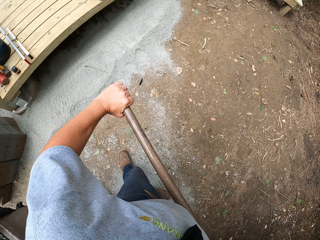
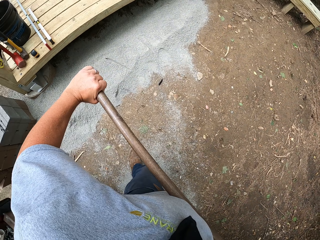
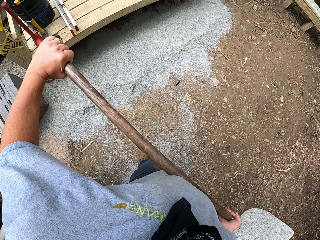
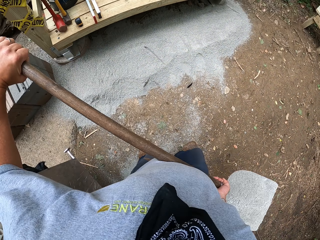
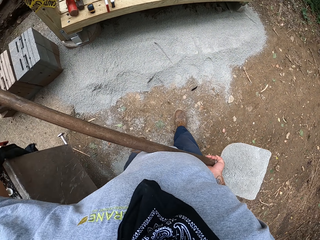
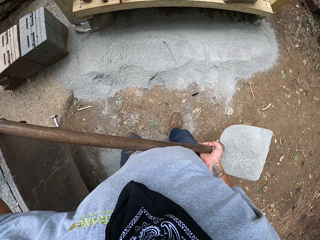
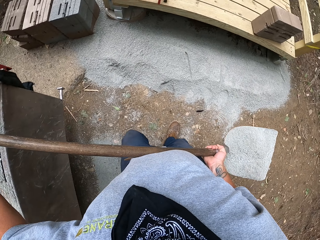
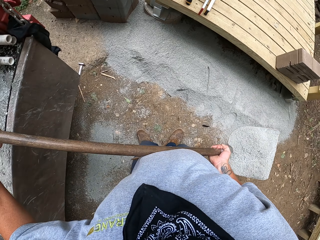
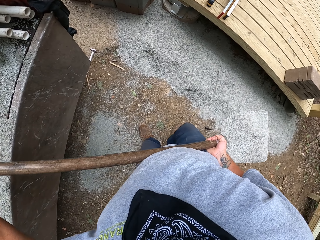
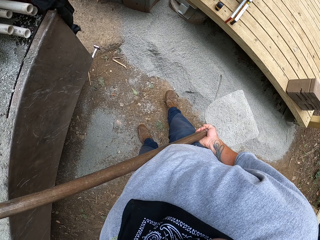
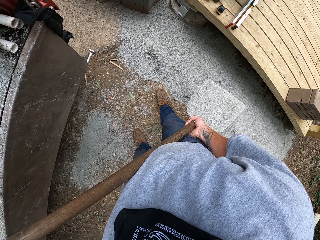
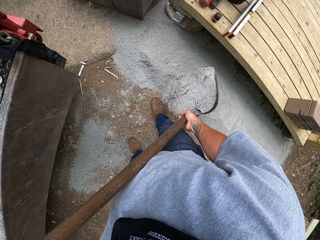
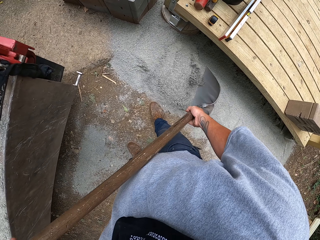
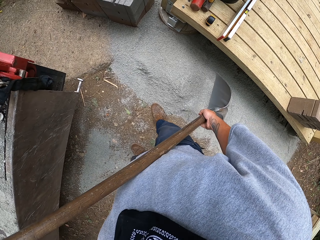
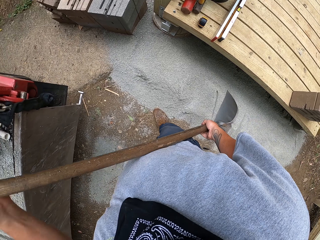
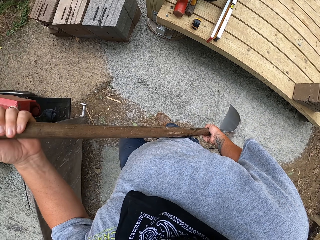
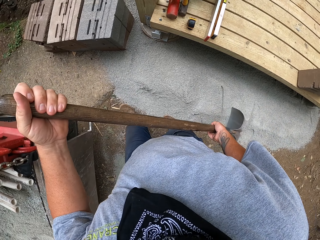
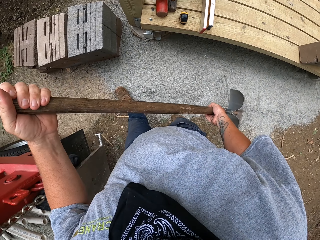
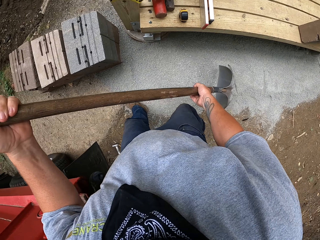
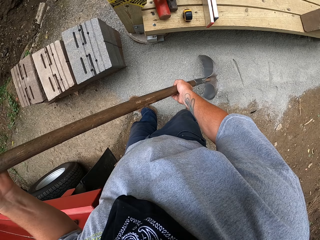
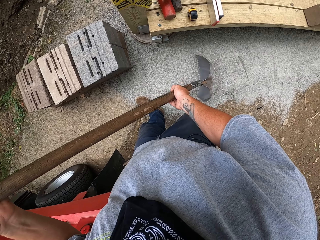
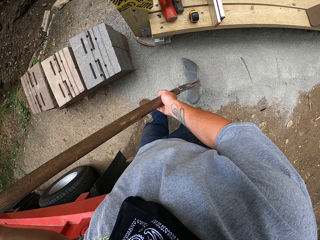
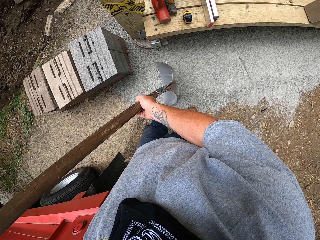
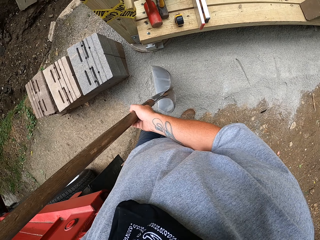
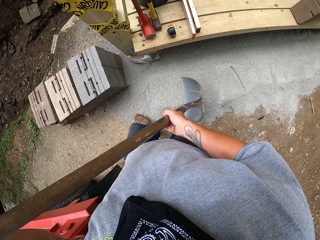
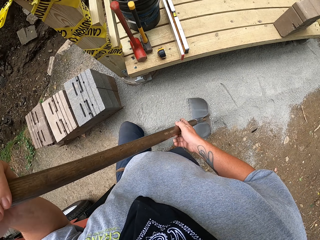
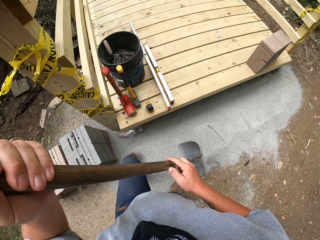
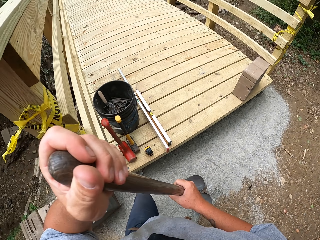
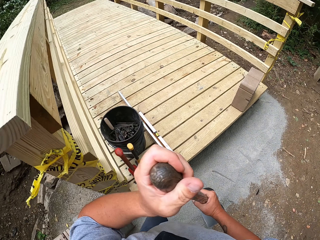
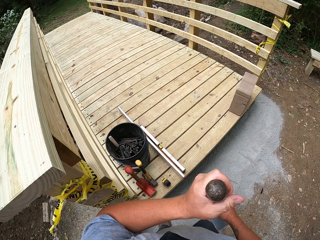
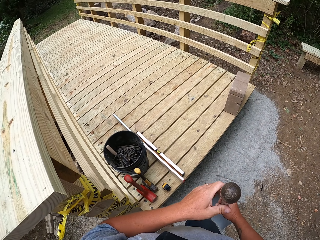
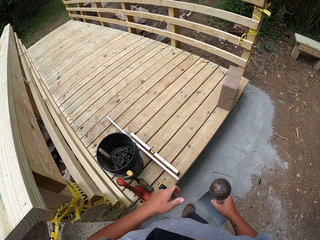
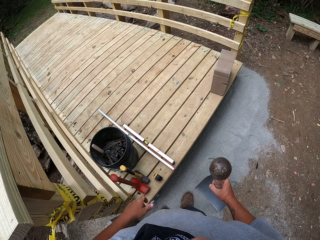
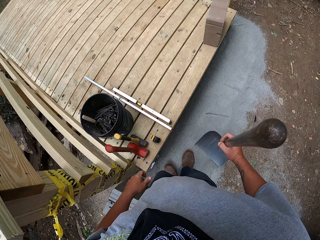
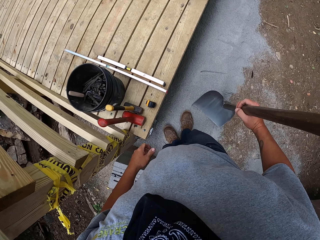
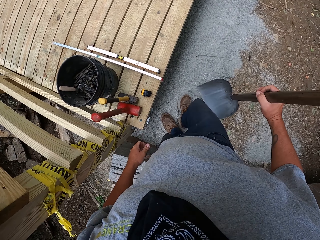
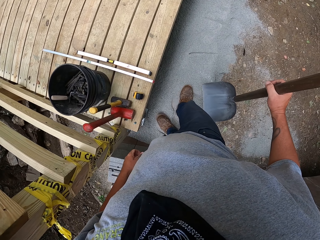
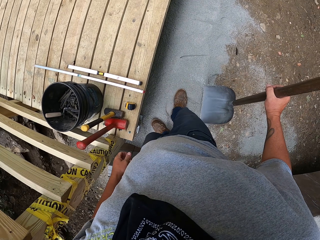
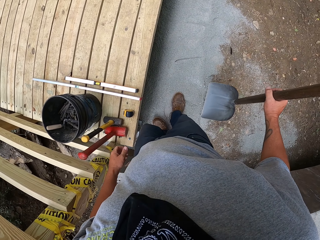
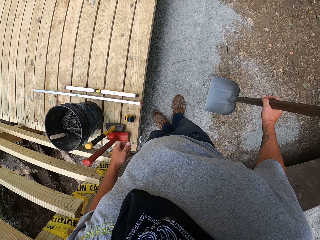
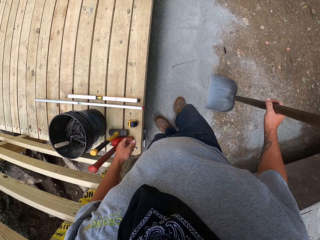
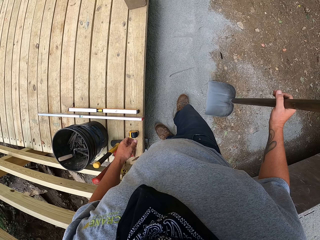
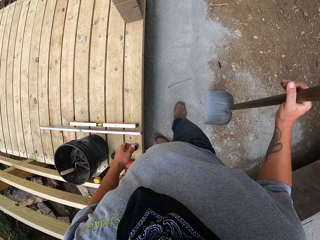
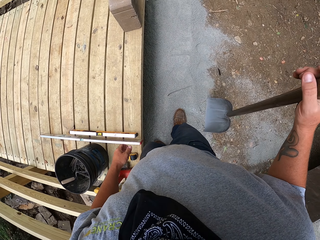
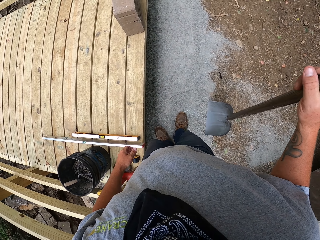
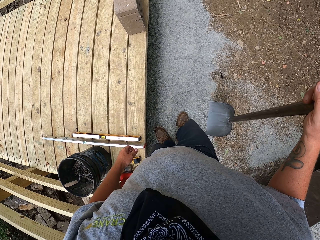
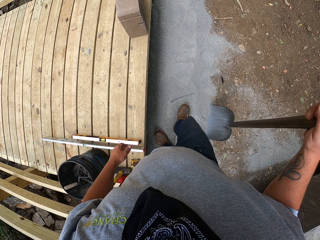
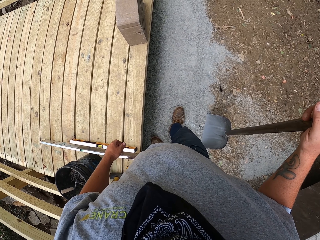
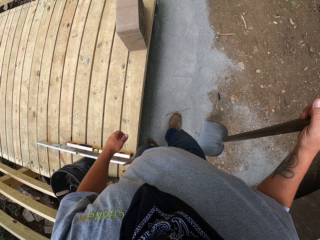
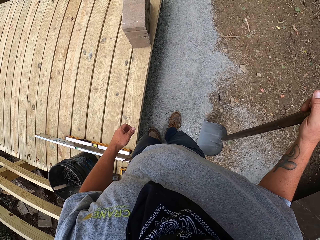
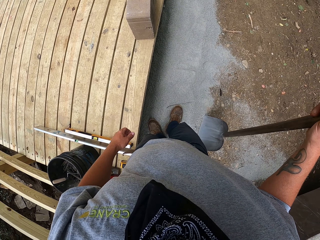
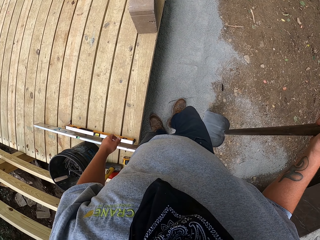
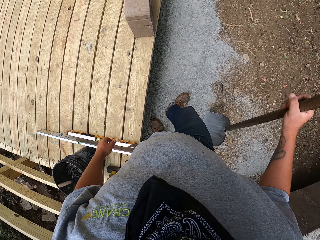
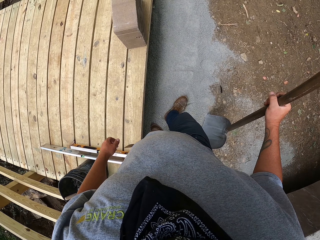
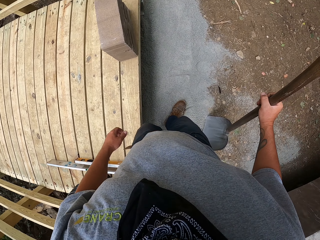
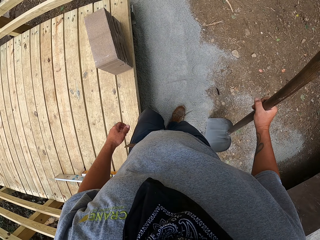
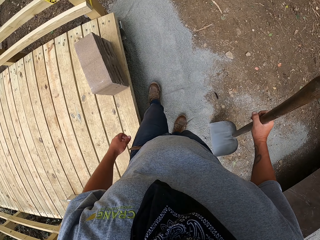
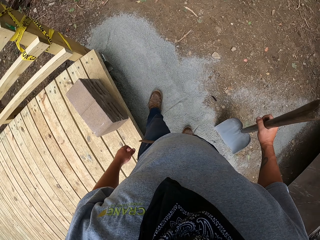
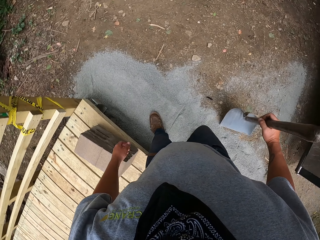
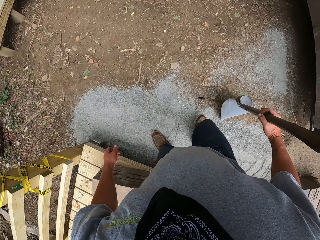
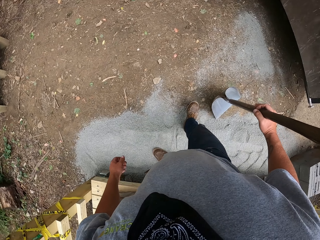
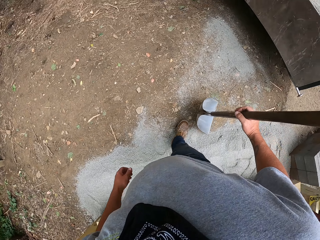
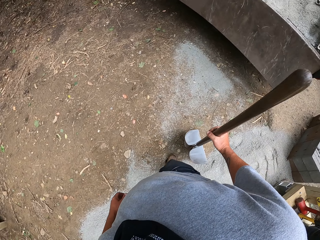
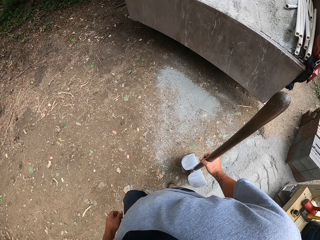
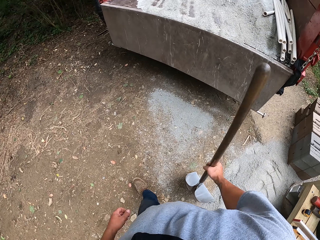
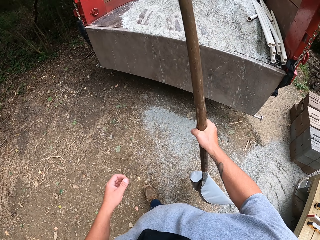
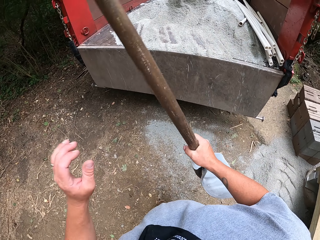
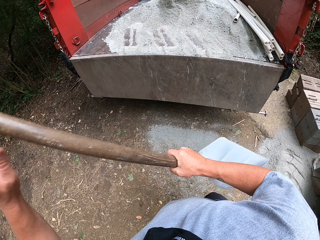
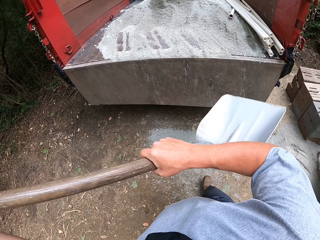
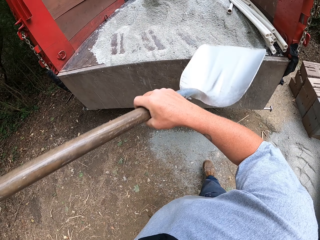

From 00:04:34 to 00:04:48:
The camera wearer pours the sand on the ground under the bridge. He spreads the sand on the ground with the shovel. He presses the sand on the ground with his legs. He walks to the lorry.

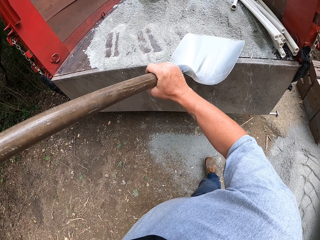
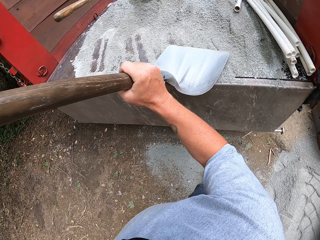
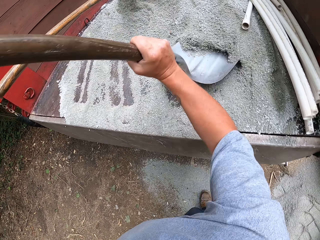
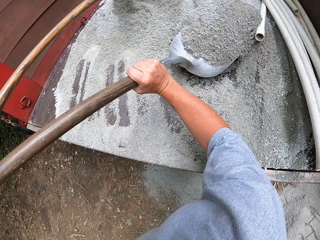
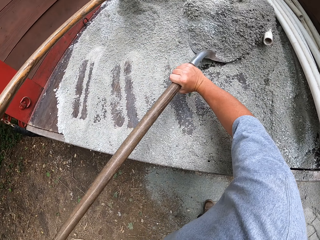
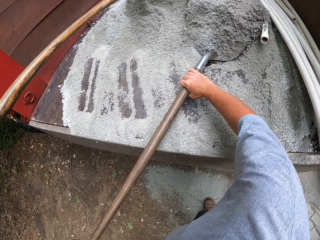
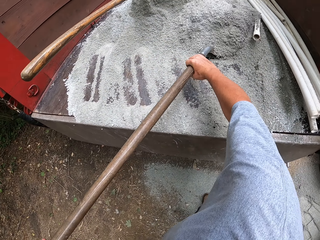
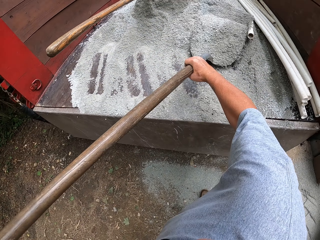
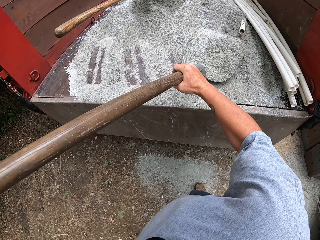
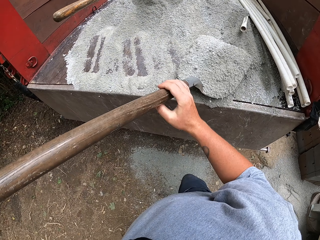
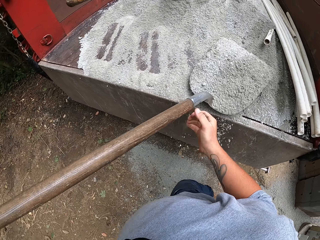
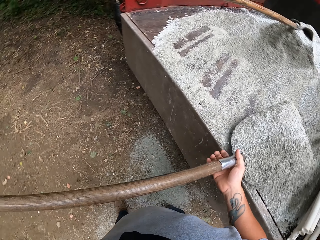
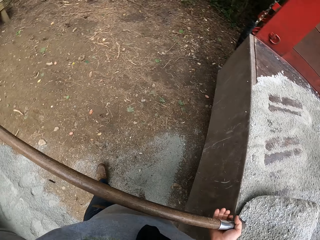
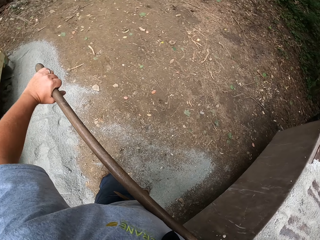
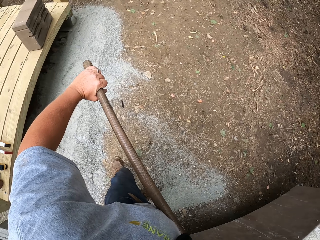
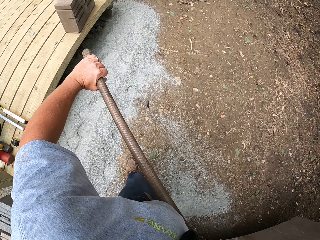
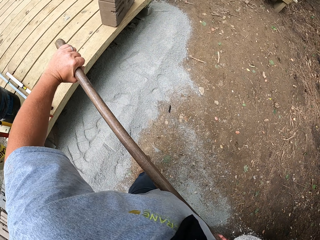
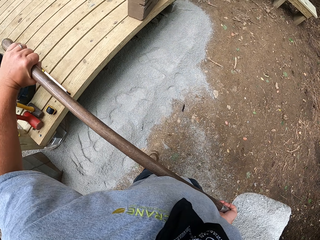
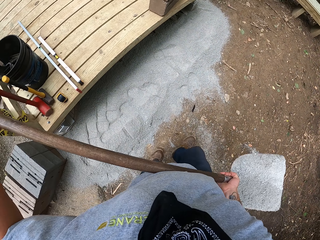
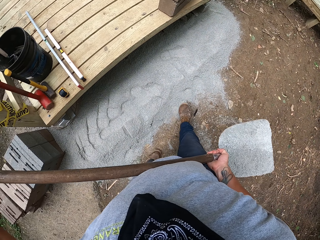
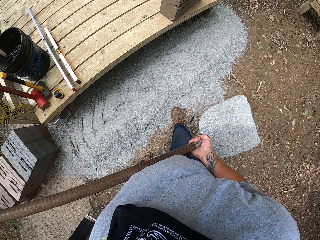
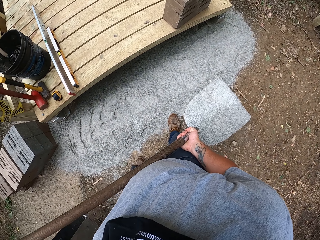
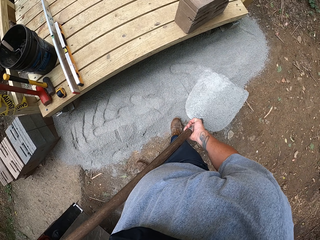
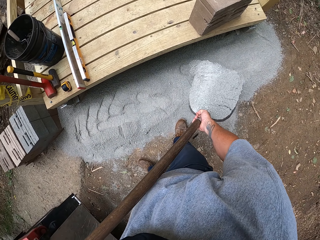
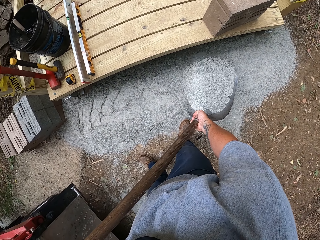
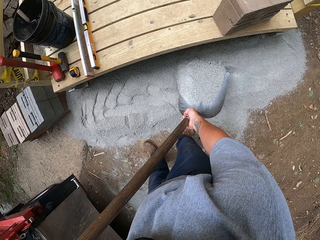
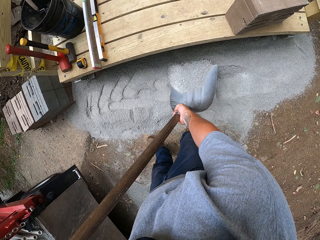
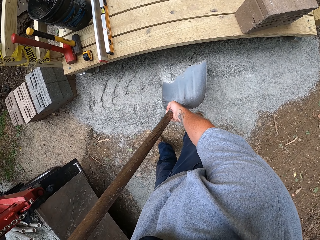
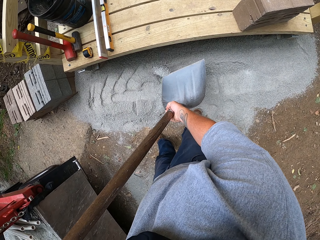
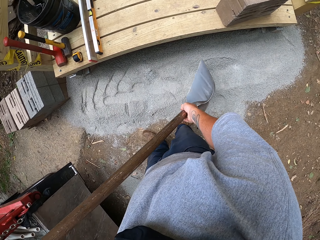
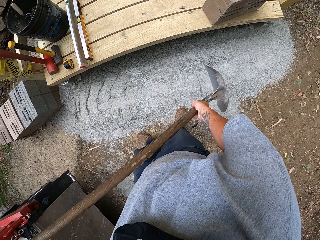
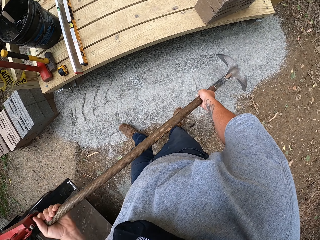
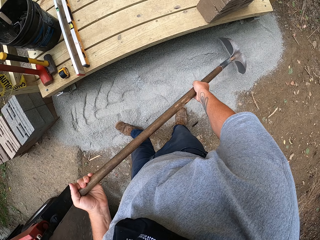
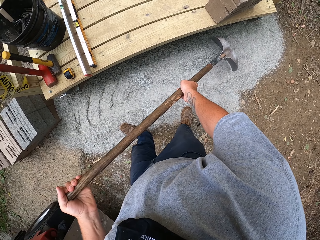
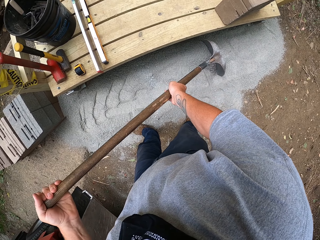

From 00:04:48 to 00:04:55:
The camera wearer scoops soil using a spade. They level the soil using the spade. They pour the sand on the ground.
